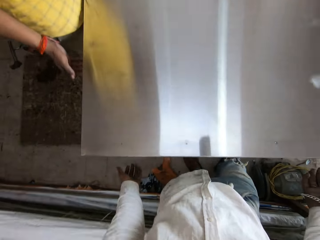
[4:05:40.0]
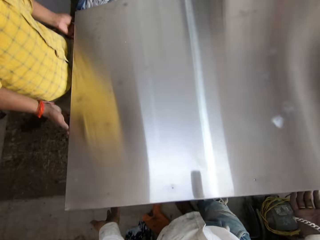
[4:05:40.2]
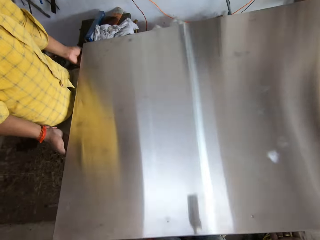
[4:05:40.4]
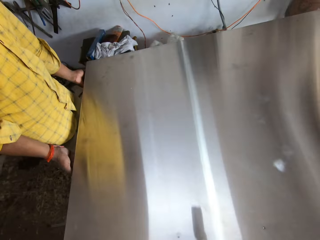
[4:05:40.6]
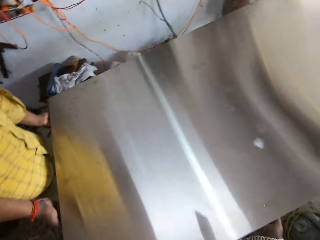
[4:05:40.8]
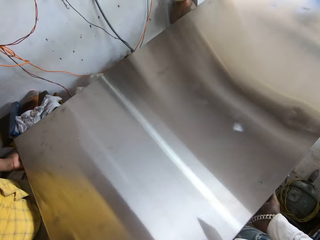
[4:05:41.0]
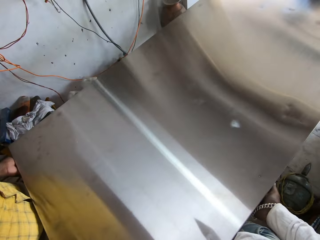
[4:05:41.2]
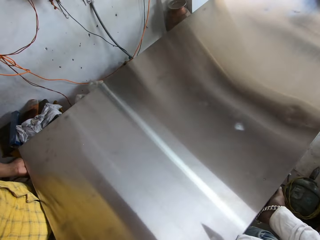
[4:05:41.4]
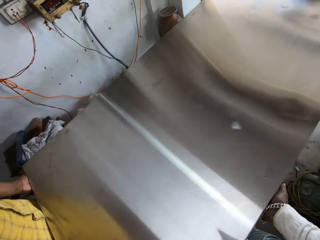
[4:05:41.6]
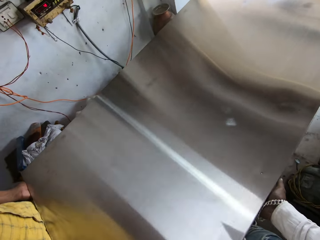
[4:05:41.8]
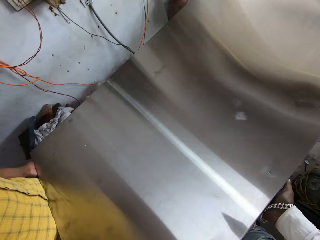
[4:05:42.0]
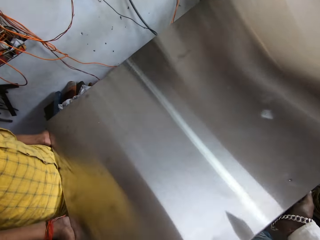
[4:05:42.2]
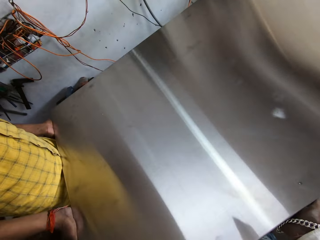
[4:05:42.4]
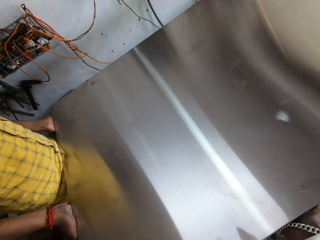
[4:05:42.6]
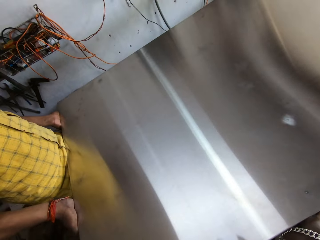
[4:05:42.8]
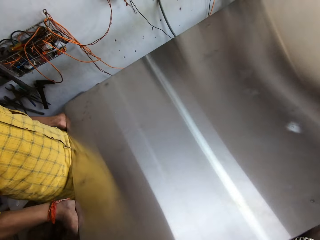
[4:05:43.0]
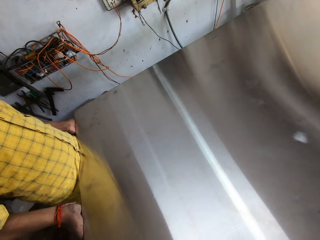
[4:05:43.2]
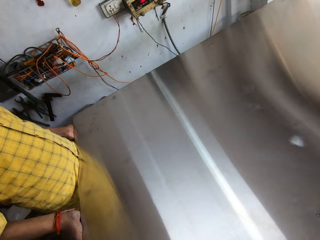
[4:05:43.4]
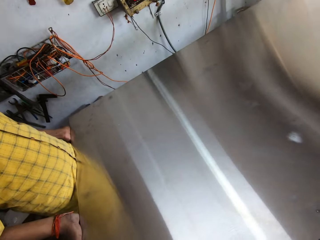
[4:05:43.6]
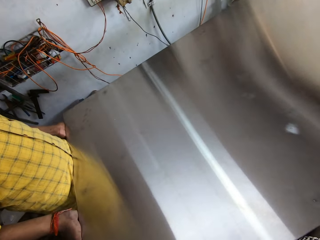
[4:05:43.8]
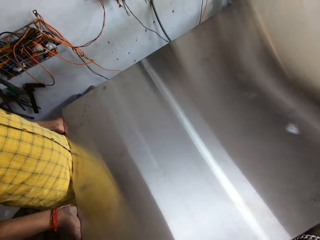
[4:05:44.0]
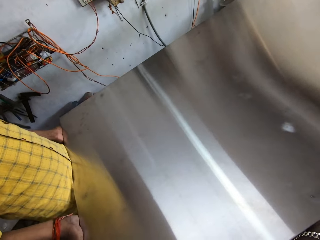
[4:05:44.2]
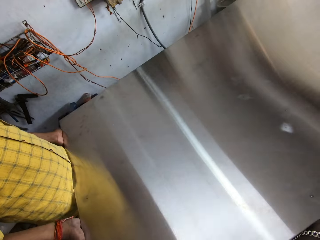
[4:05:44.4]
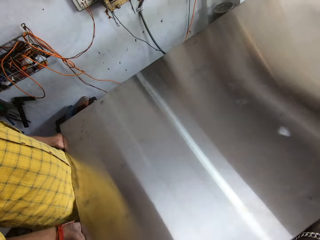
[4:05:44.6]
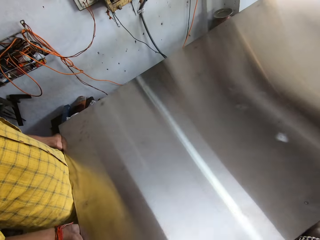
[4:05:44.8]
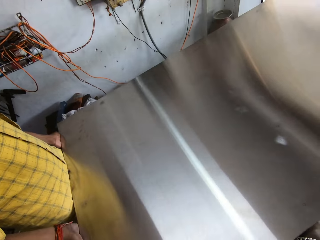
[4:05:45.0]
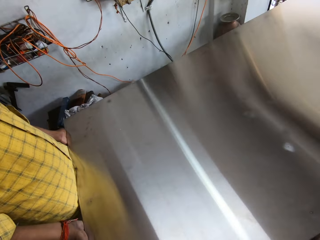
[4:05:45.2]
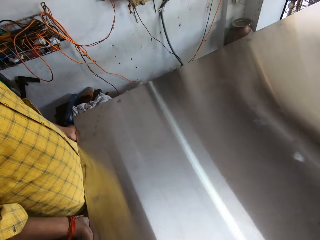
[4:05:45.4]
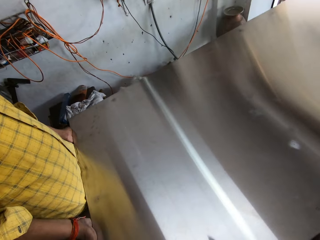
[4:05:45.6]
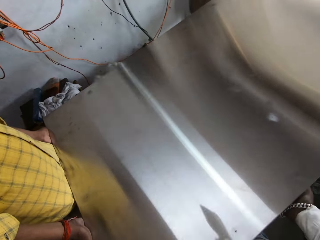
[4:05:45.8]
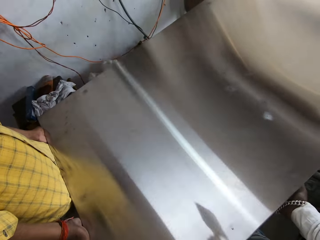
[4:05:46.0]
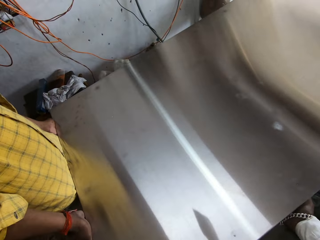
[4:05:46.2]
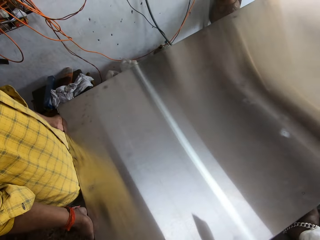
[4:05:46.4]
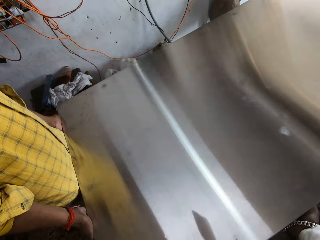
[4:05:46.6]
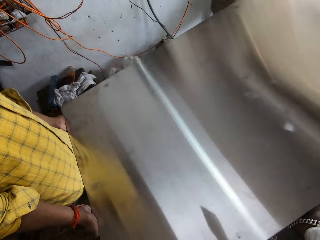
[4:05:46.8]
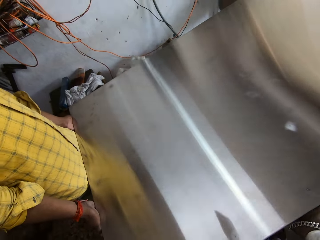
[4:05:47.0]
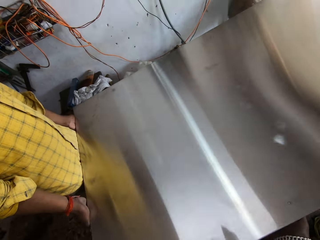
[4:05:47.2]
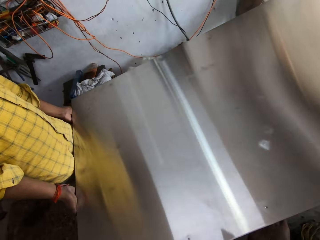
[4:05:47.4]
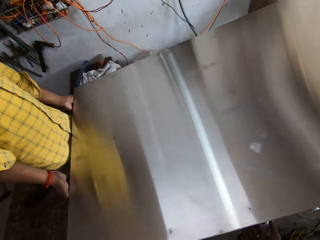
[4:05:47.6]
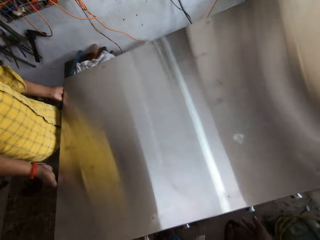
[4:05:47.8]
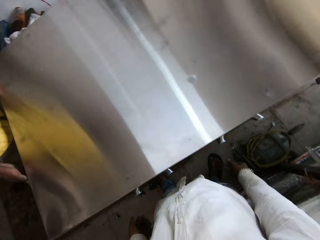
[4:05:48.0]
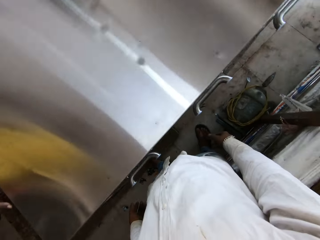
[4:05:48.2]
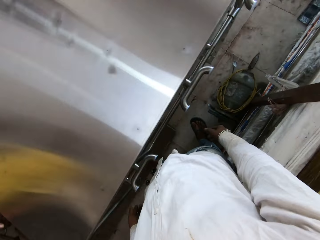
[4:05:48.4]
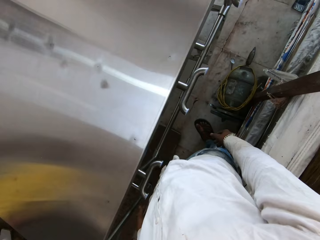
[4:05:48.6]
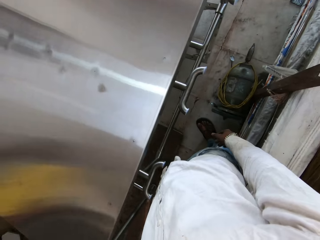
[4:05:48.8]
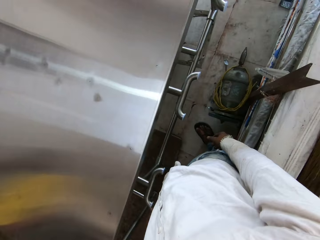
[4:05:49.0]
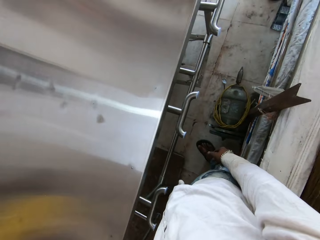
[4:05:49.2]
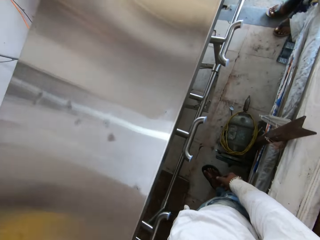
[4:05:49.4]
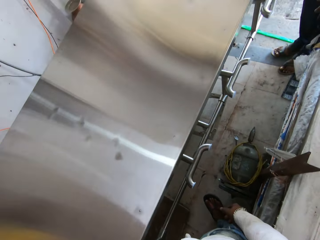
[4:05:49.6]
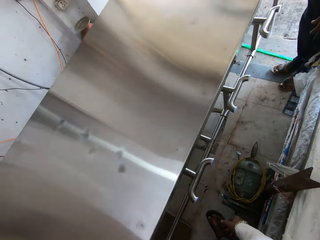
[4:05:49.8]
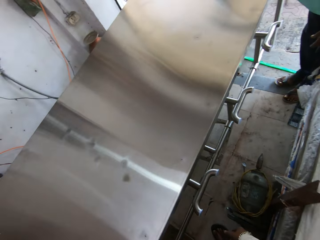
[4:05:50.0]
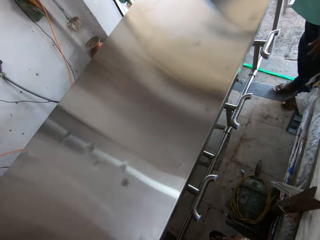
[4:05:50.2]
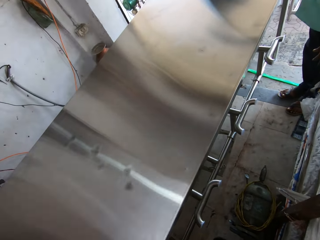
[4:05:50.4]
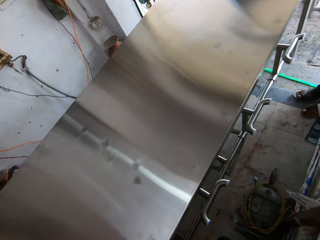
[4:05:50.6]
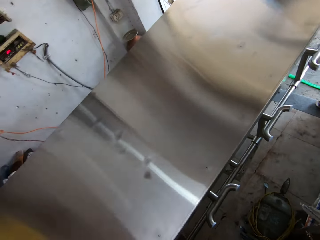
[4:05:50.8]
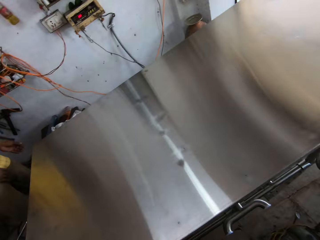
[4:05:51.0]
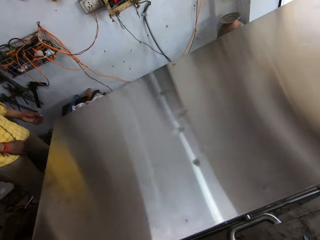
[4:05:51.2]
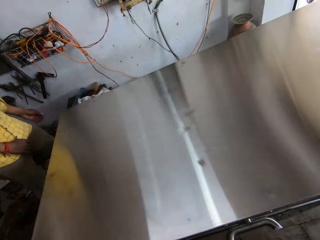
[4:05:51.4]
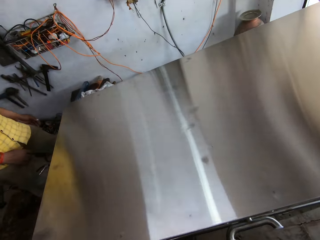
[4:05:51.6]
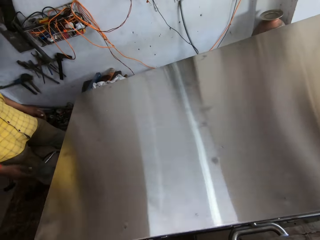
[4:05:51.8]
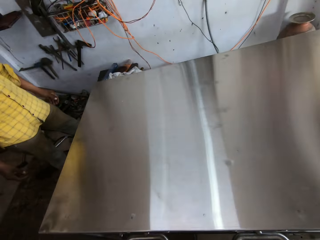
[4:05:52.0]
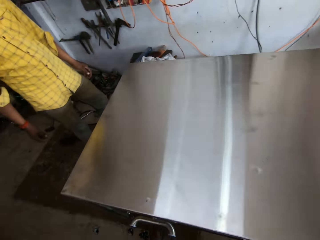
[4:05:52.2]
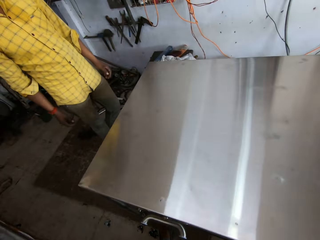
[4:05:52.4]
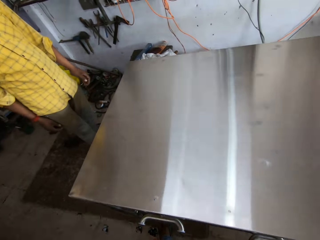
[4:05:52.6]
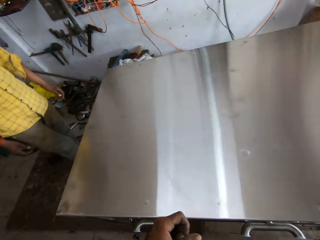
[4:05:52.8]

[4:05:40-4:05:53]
A man holds the table. The camera wearer holds the table. They carry the table. The man lifts the table up. The camera wearer places the table down. The man places the table down. The camera wearer looks around.

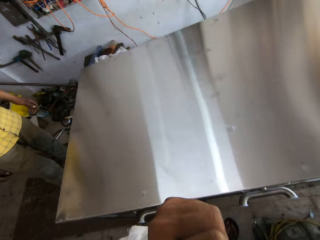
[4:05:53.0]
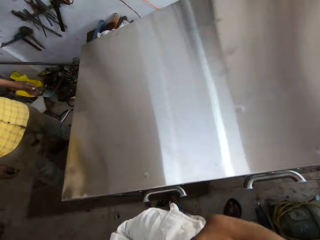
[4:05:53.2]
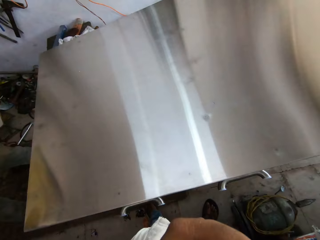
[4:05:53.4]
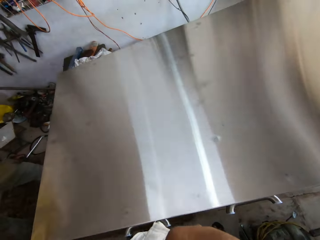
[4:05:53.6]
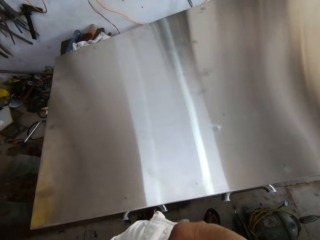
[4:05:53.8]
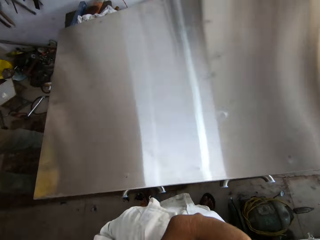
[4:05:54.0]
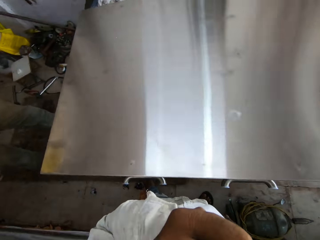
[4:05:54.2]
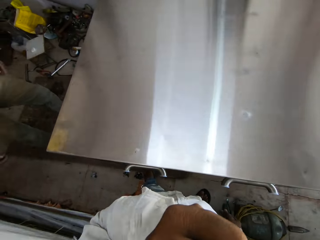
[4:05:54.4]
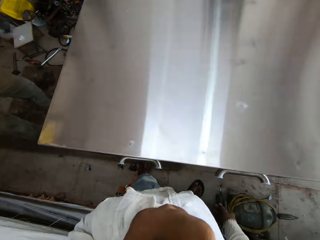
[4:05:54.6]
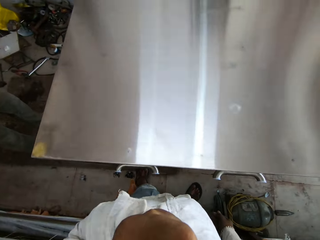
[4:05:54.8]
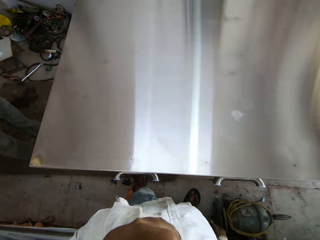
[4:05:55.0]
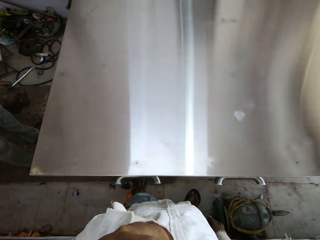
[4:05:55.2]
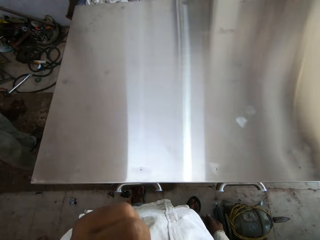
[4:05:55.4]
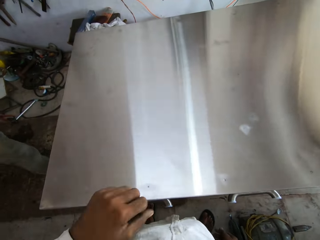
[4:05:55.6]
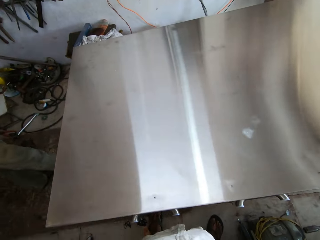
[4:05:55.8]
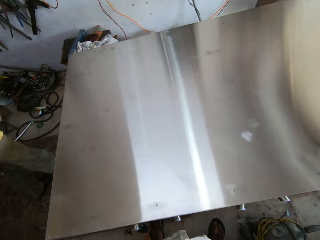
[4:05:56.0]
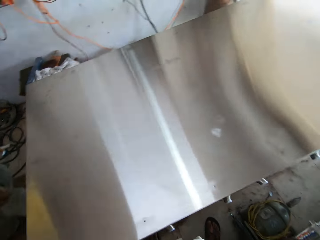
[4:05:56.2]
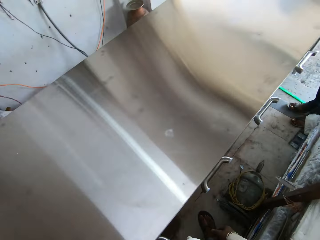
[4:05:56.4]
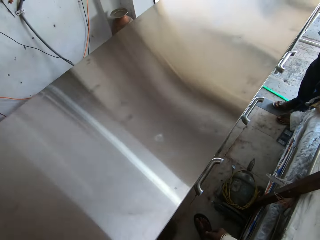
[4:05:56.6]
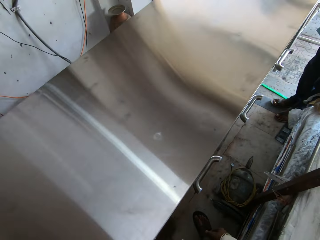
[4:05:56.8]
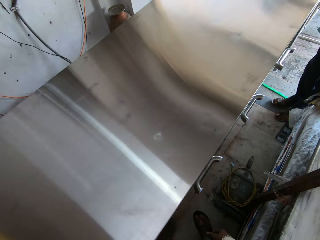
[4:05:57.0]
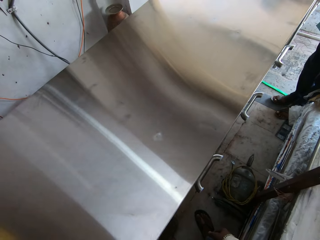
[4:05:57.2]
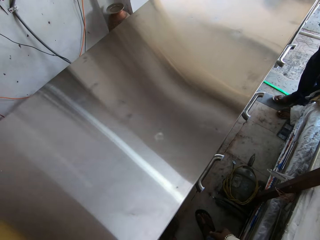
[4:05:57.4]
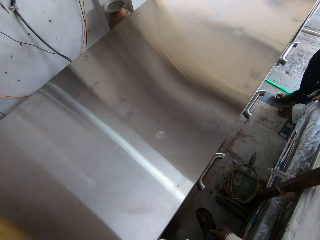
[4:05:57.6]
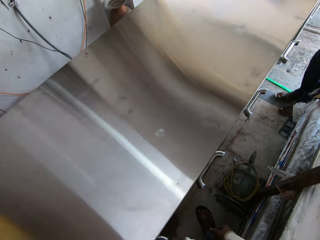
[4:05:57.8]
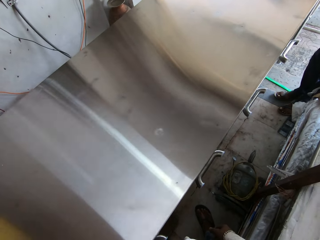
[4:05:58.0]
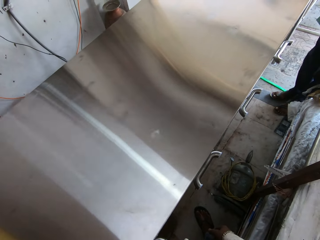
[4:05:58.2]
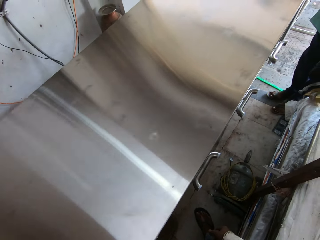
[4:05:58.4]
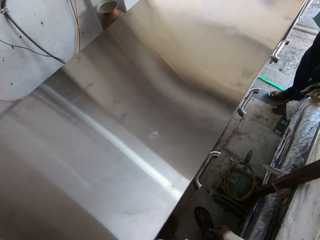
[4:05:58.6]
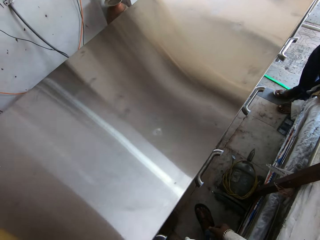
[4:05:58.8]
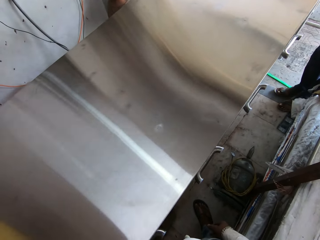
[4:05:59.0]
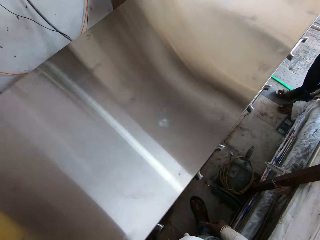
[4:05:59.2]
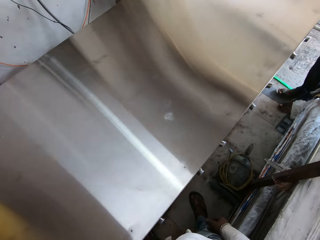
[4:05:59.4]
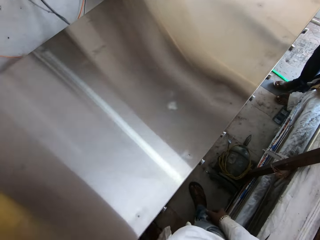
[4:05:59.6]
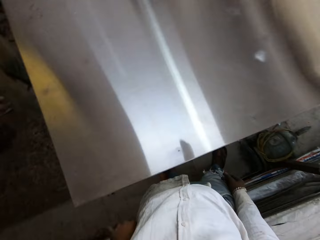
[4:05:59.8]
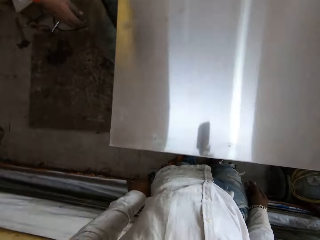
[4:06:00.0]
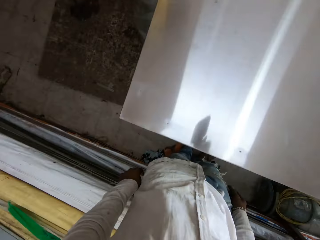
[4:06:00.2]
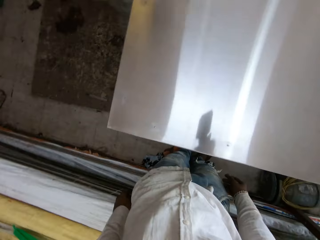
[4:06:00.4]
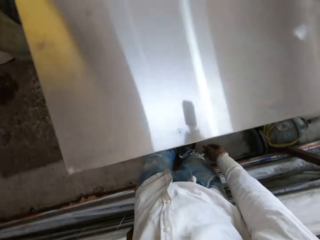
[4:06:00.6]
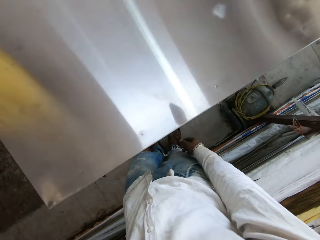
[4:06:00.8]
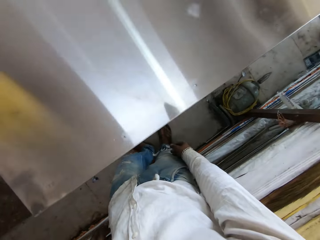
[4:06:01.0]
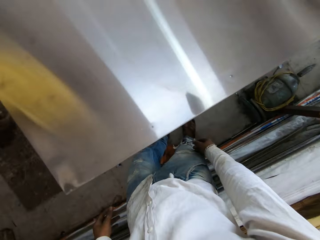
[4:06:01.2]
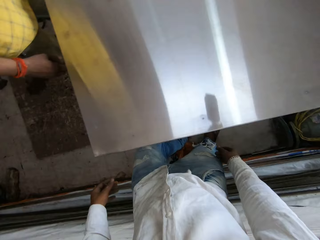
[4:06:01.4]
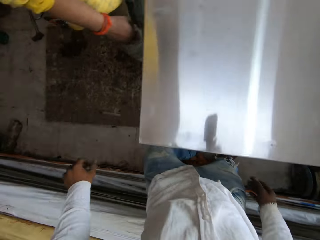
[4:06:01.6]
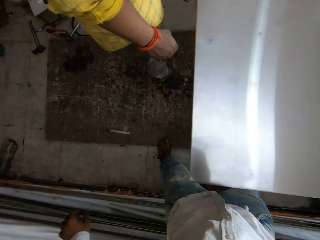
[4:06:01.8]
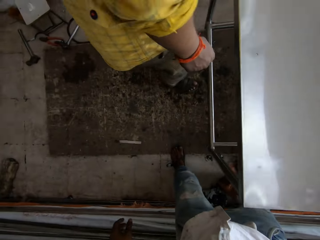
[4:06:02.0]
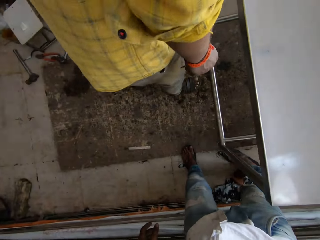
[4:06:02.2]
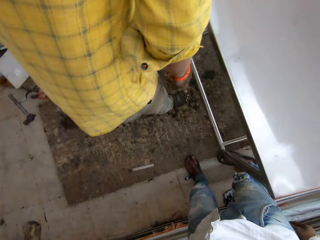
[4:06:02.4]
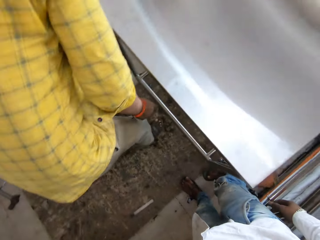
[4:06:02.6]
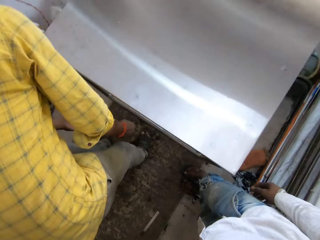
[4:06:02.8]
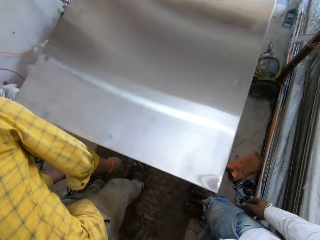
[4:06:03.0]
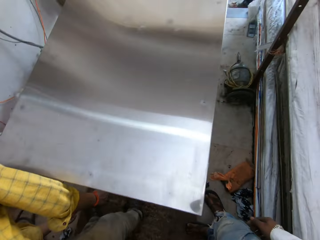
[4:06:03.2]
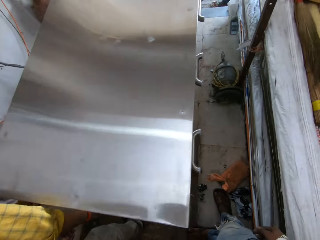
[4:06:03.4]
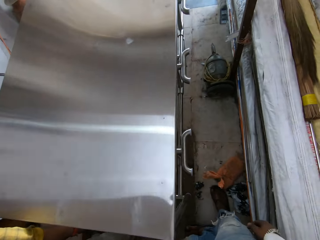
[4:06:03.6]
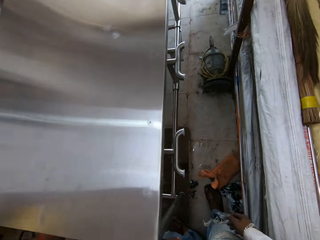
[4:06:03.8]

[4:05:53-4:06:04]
The camera wearer raises his hand. He looks around.
